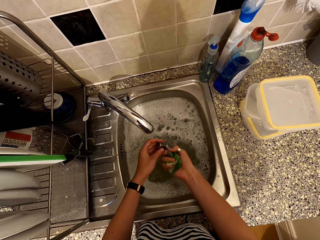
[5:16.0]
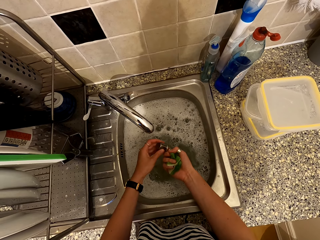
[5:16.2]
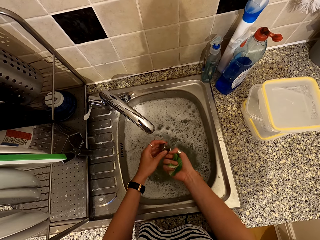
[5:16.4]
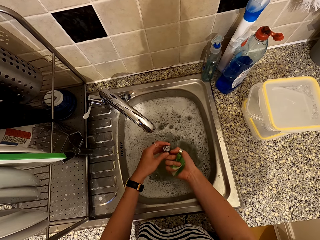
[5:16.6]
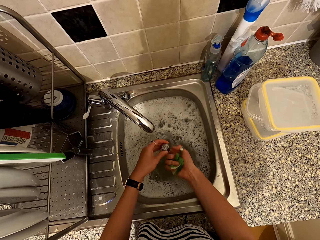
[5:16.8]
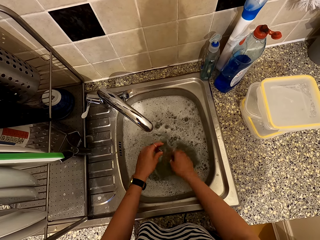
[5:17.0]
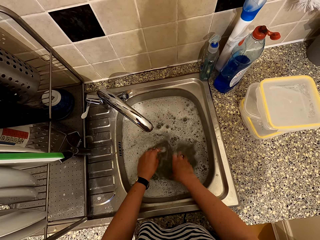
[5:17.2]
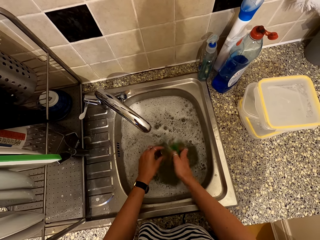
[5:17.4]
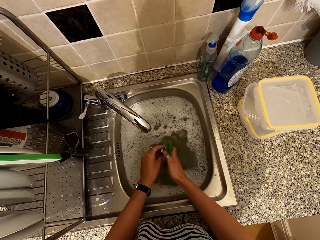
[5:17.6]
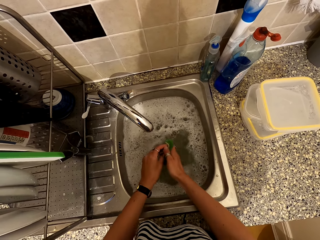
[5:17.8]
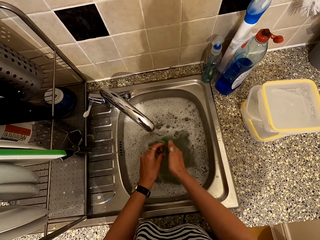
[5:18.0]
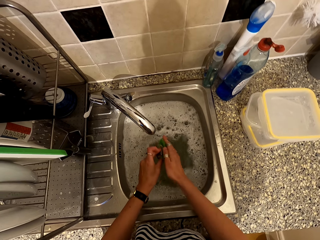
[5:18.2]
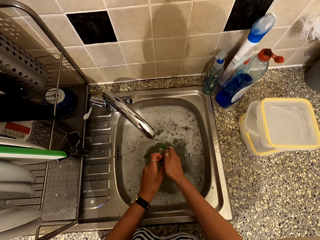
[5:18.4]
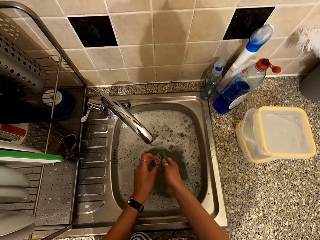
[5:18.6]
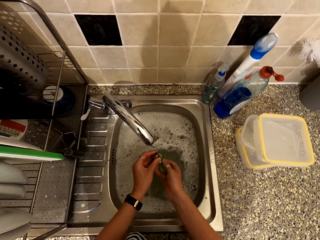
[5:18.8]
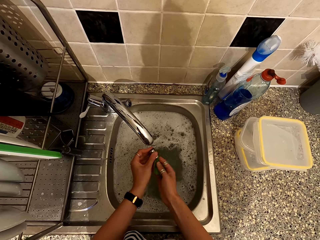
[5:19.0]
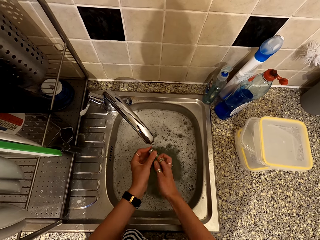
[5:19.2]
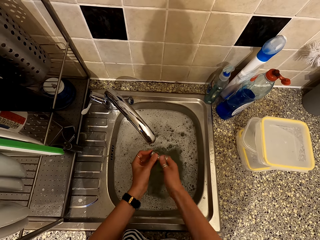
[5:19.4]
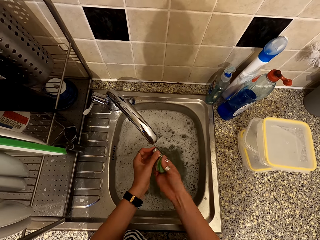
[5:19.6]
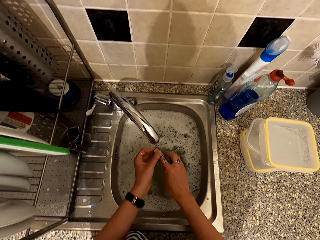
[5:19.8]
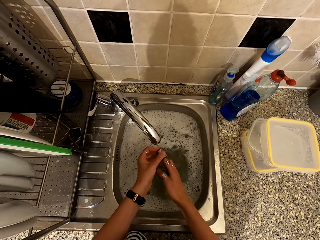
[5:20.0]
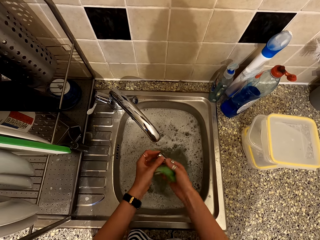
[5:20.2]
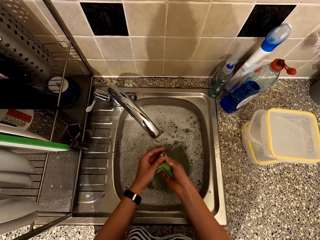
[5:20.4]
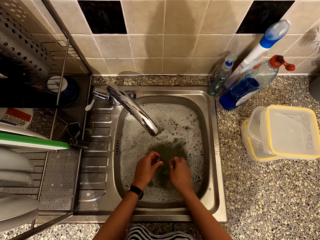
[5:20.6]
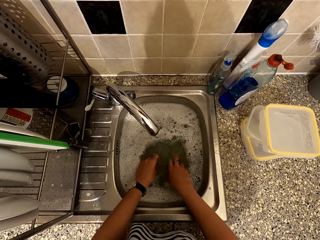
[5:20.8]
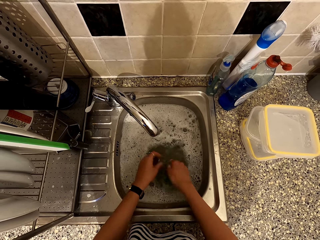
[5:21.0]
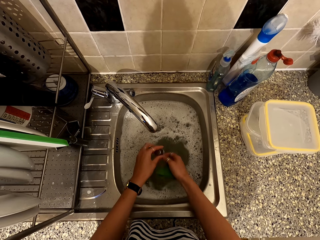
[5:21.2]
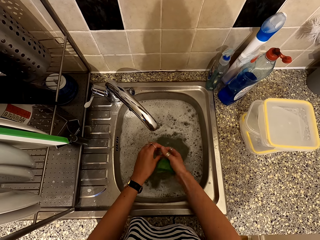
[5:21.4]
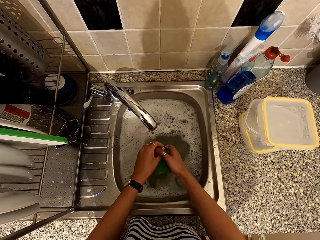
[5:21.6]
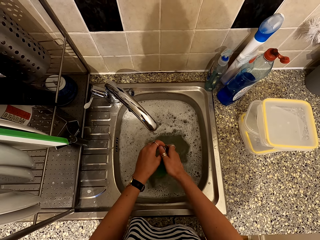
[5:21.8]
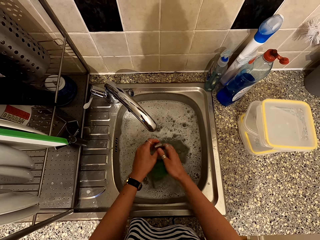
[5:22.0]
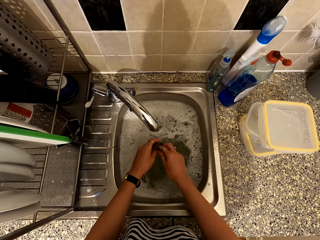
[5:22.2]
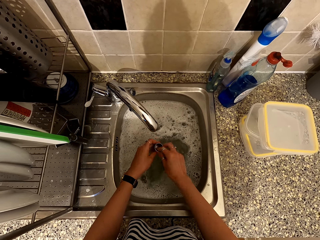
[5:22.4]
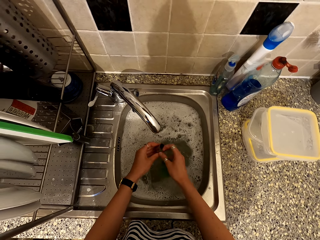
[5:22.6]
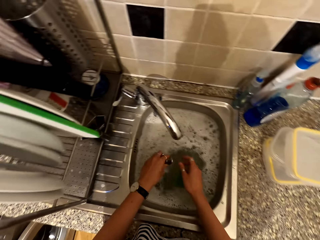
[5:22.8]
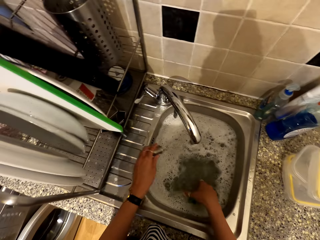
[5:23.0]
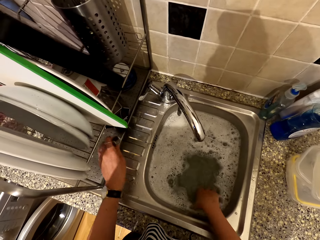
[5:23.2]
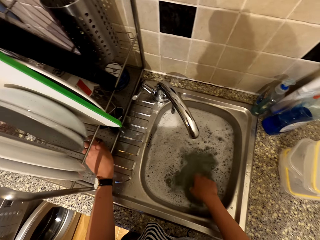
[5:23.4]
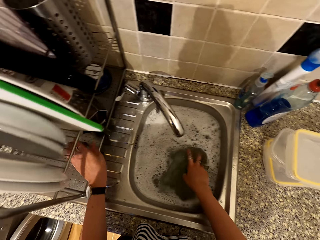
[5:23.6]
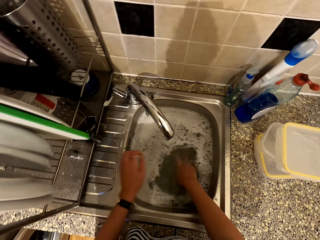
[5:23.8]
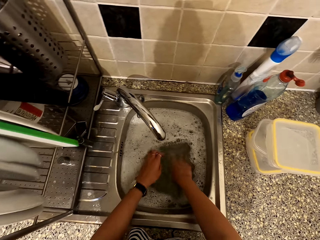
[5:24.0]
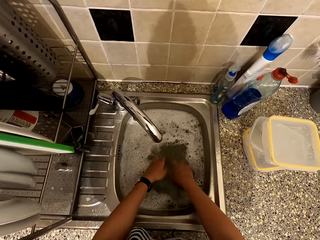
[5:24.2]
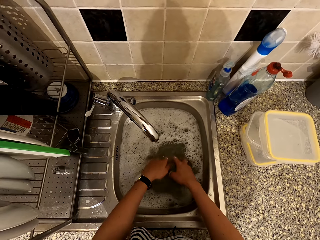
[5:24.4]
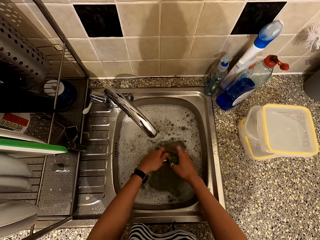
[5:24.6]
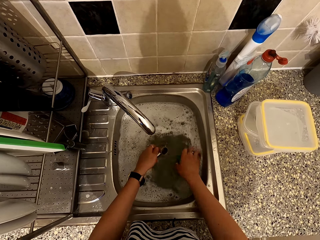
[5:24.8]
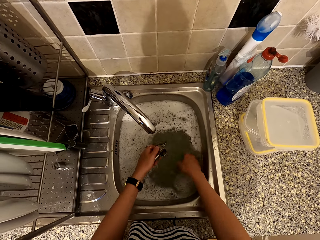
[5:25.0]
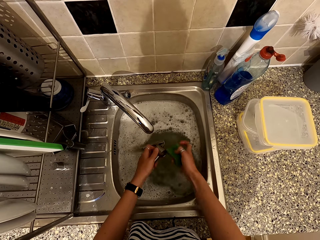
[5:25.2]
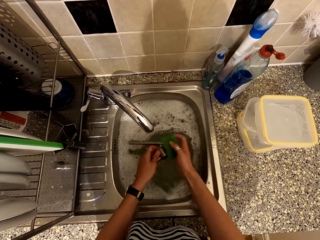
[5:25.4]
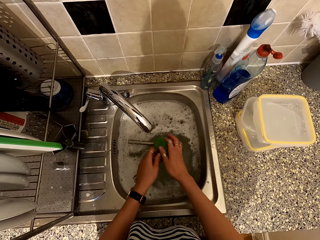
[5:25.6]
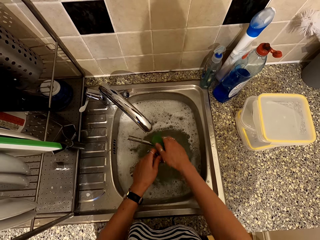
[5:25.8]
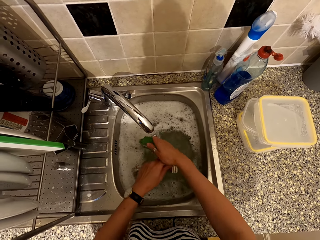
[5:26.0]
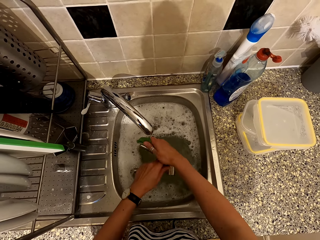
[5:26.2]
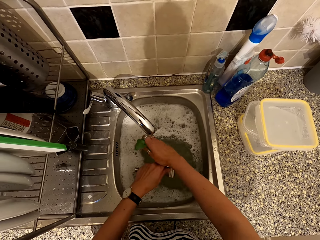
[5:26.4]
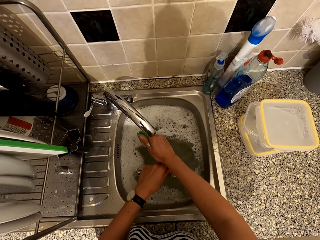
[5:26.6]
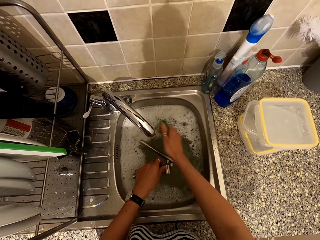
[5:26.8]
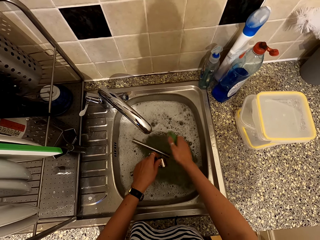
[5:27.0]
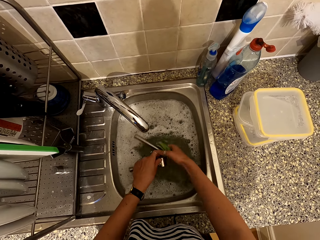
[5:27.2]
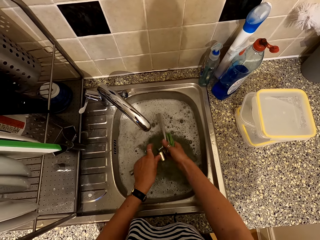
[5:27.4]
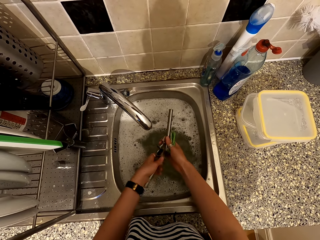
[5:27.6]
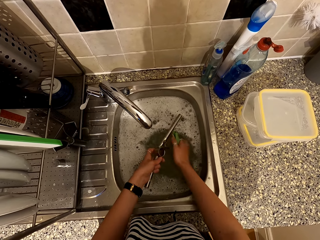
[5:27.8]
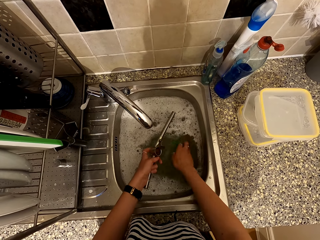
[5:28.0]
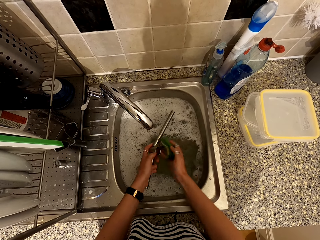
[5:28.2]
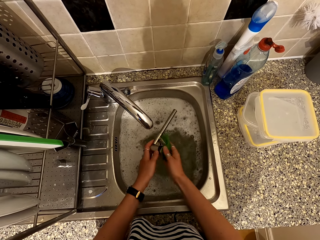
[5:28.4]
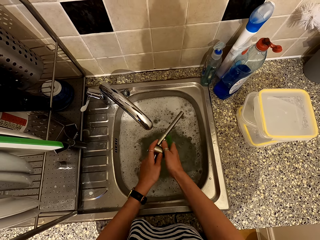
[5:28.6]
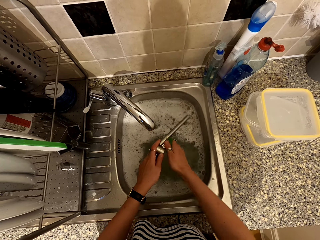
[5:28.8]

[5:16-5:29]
The camera wearer places a piece in the utensil rack. They wash the garlic crusher in the sink.

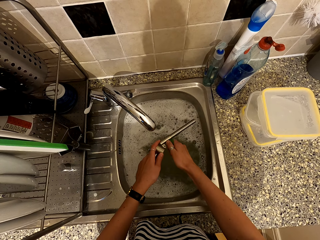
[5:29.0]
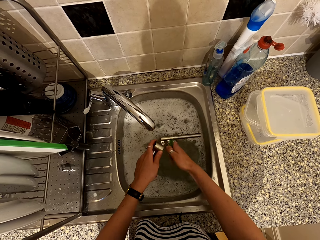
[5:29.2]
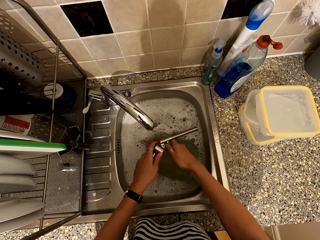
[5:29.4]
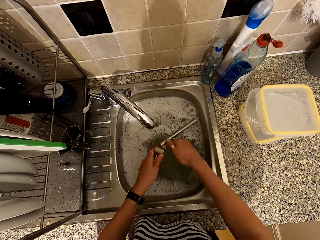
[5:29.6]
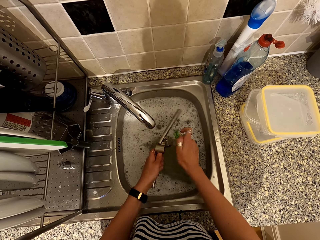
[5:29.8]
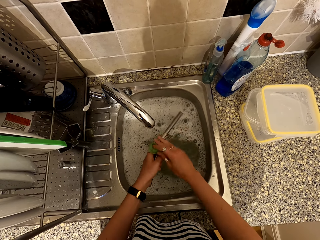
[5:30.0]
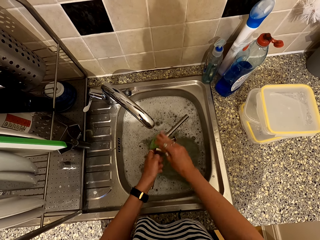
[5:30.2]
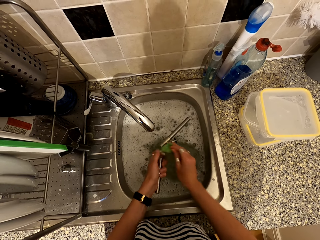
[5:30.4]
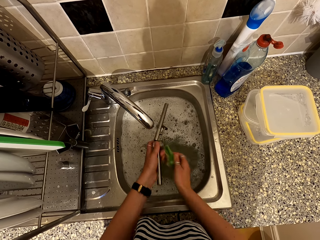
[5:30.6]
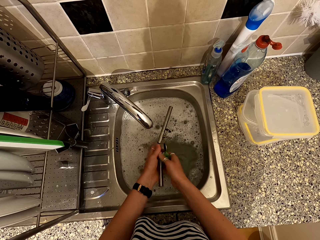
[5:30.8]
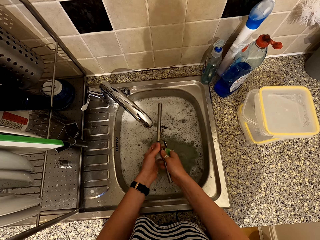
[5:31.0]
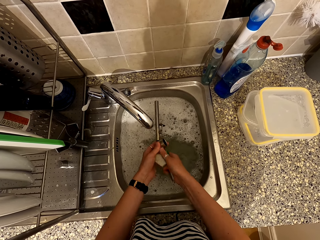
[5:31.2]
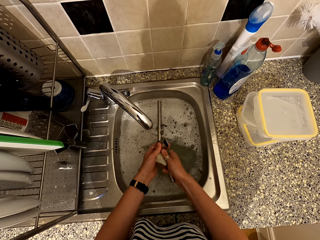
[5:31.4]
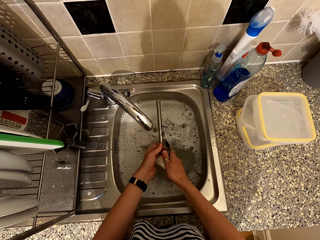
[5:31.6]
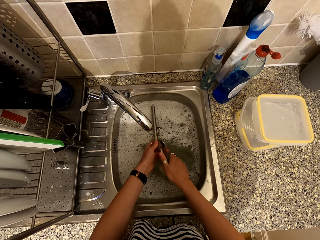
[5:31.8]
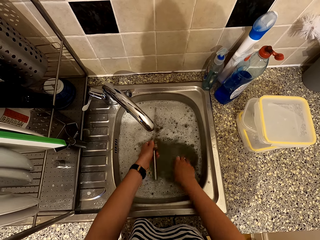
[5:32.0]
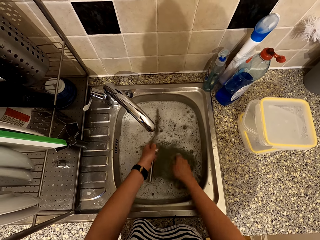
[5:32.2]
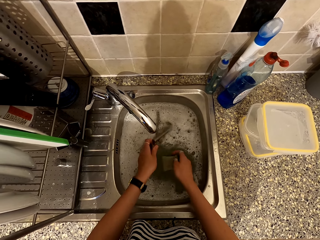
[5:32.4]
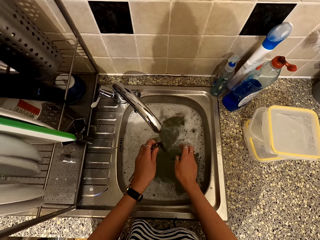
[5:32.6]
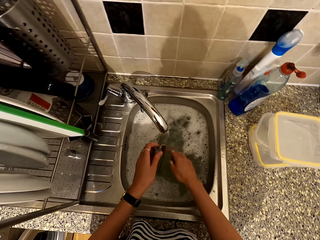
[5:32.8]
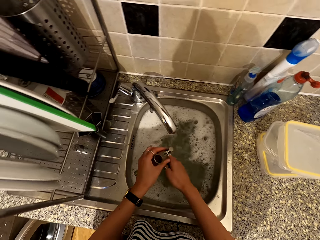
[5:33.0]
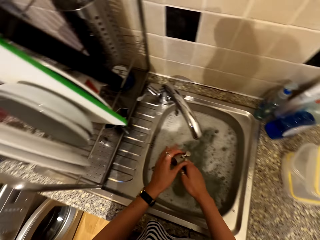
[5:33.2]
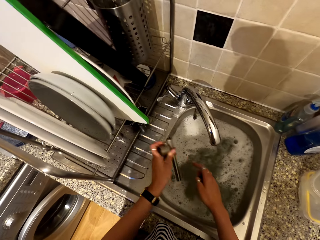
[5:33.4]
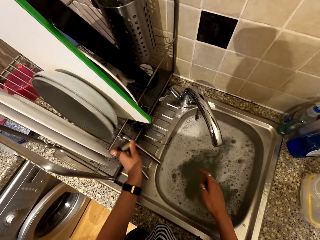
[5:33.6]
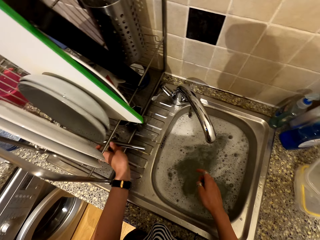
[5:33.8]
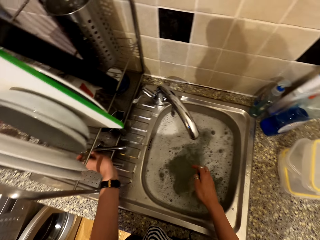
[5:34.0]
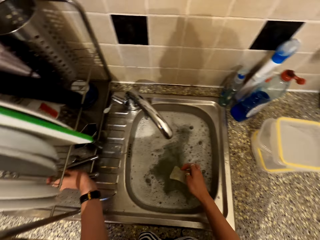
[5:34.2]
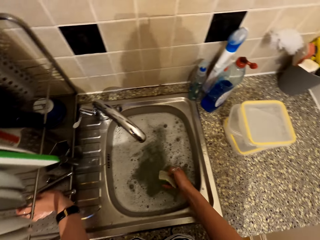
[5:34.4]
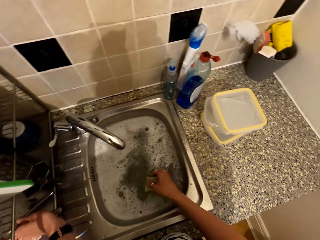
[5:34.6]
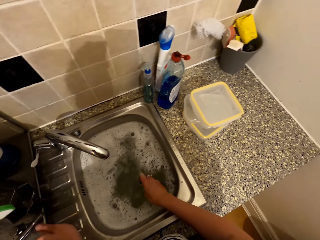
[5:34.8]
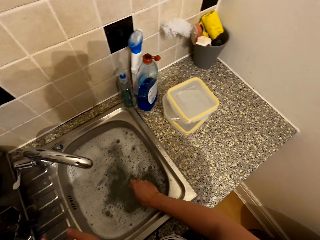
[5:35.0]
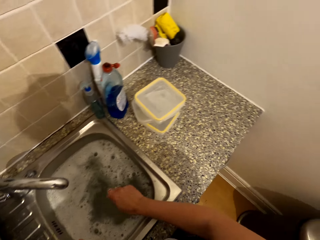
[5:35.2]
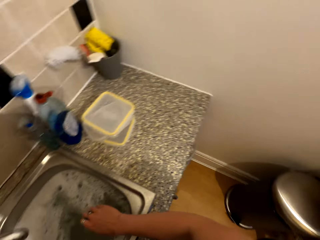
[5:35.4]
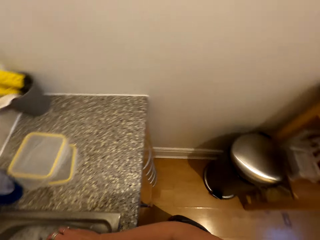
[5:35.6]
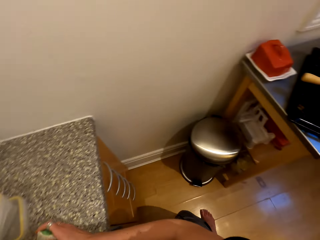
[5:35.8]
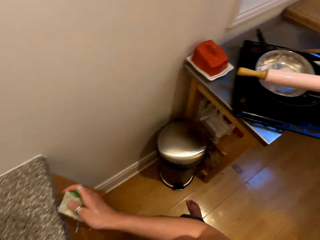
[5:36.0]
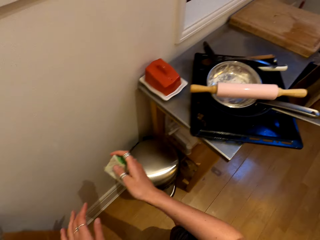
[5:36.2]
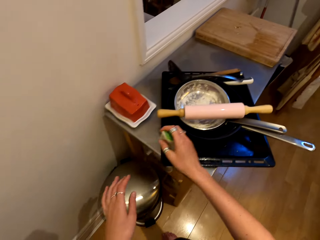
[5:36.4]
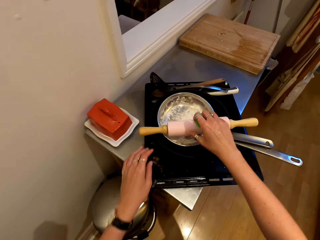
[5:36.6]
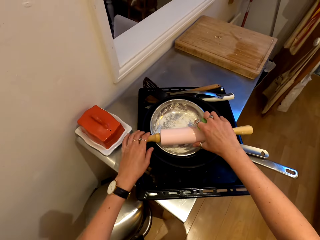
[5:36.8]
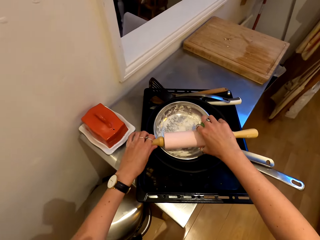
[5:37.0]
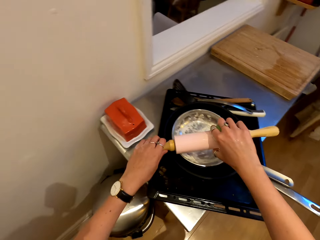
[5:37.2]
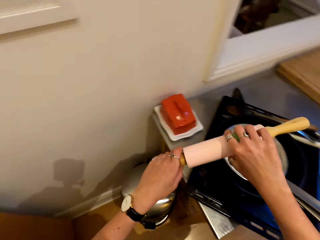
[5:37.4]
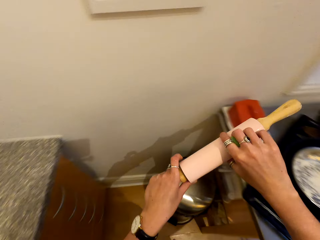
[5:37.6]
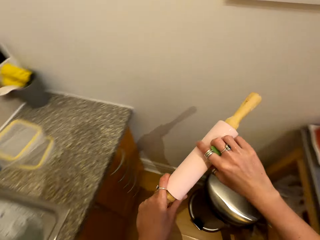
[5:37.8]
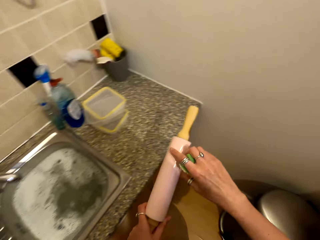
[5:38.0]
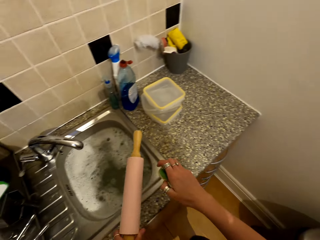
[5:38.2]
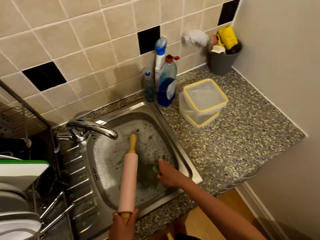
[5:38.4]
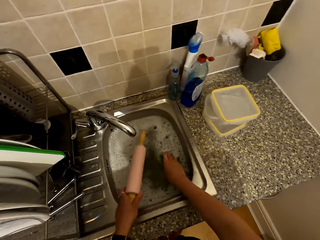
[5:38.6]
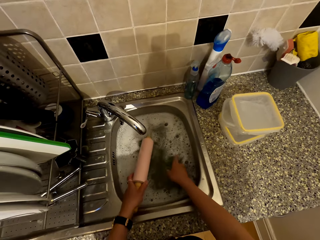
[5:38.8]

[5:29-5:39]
The camera wearer puts the garlic crusher on the utensil rack. They look around, move about and pick up the rolling stick.
